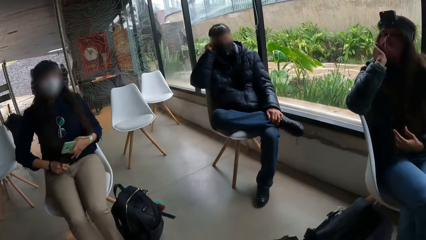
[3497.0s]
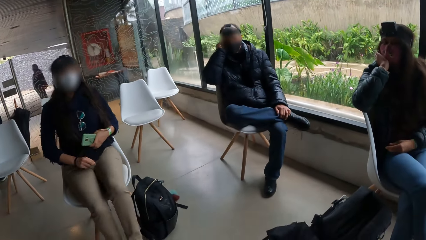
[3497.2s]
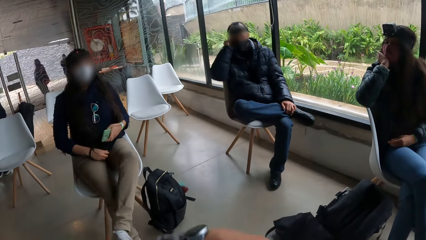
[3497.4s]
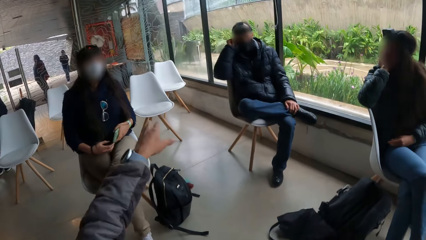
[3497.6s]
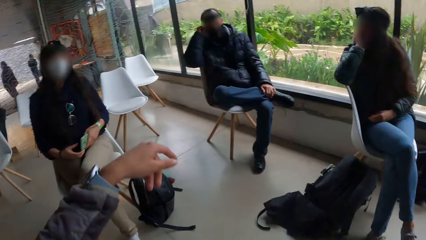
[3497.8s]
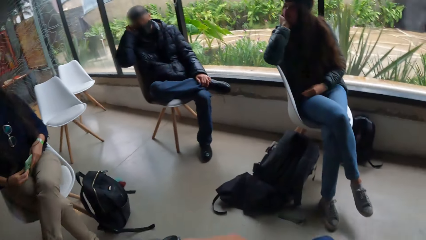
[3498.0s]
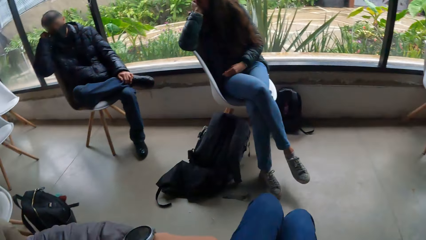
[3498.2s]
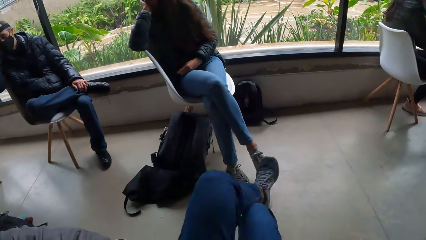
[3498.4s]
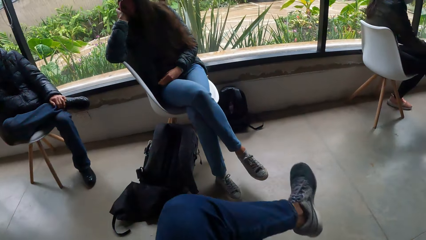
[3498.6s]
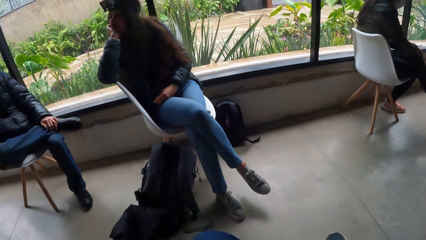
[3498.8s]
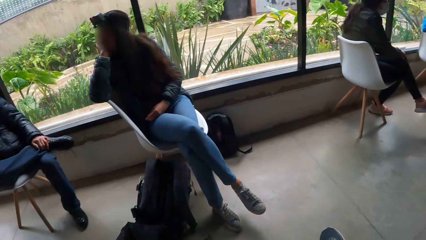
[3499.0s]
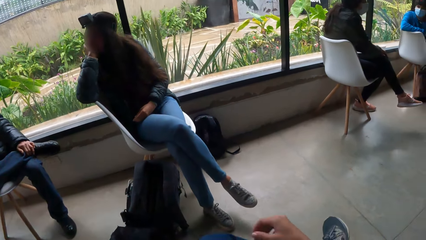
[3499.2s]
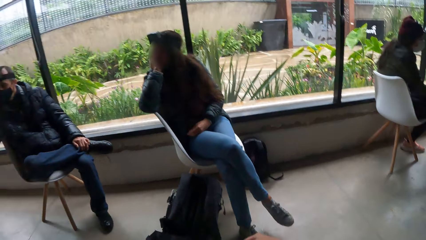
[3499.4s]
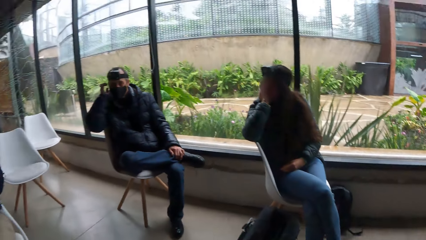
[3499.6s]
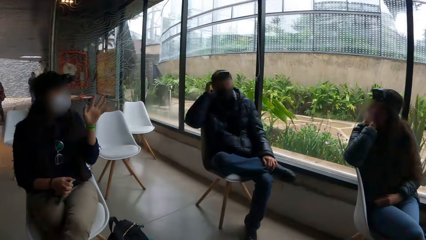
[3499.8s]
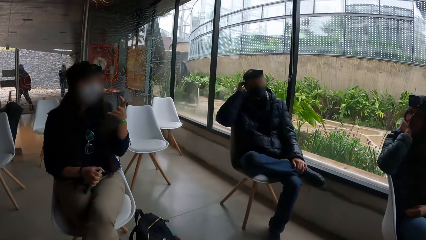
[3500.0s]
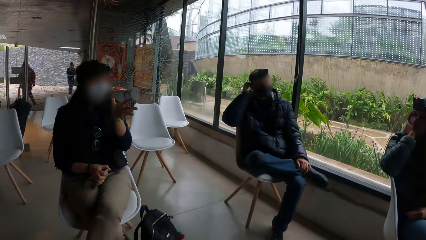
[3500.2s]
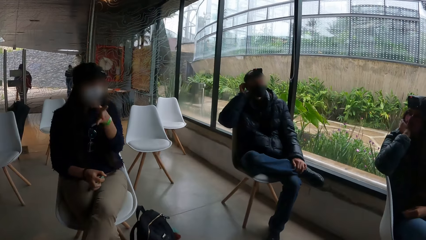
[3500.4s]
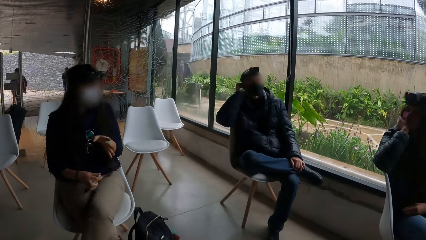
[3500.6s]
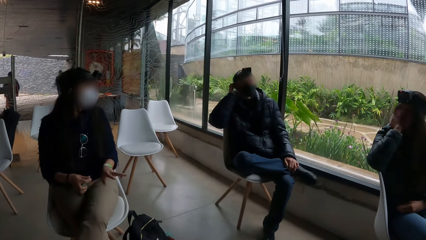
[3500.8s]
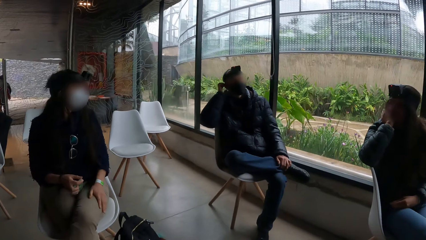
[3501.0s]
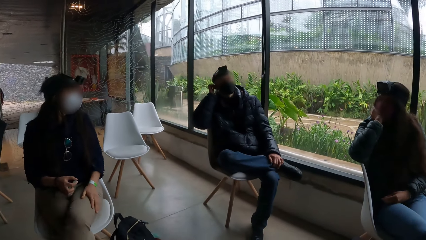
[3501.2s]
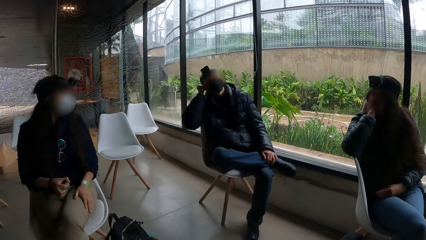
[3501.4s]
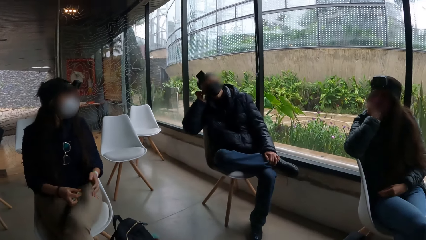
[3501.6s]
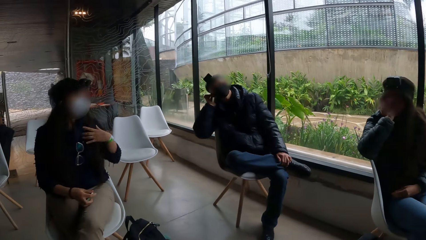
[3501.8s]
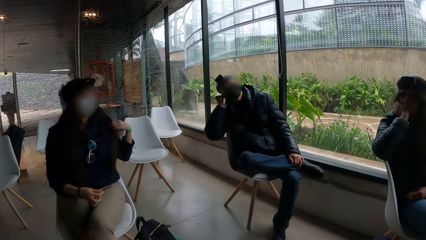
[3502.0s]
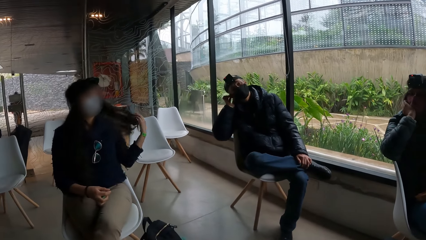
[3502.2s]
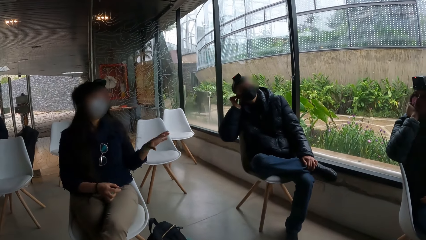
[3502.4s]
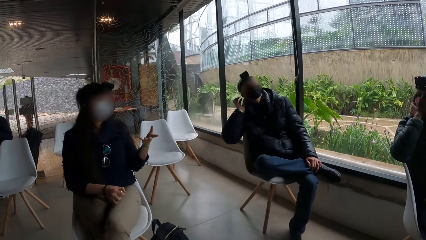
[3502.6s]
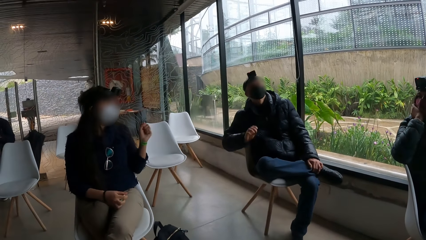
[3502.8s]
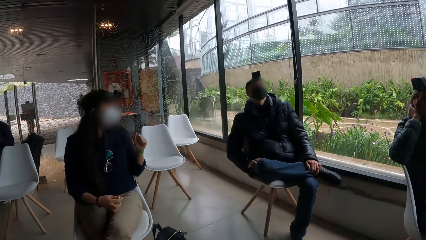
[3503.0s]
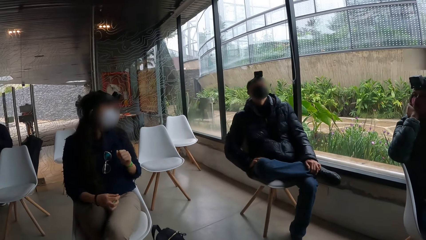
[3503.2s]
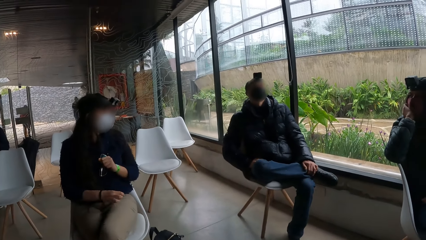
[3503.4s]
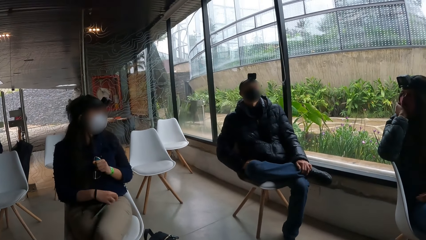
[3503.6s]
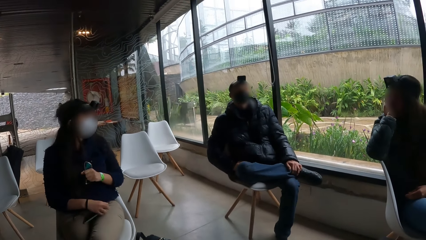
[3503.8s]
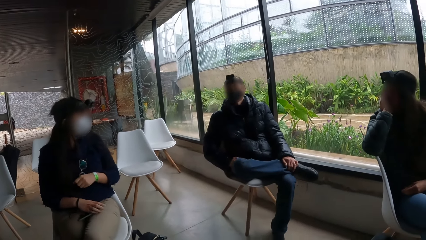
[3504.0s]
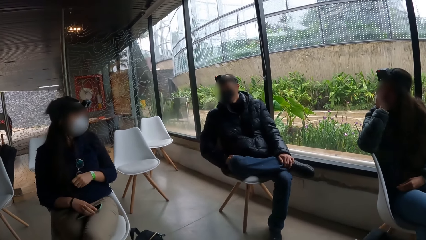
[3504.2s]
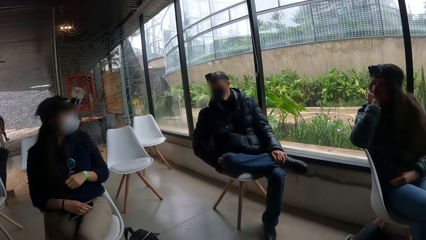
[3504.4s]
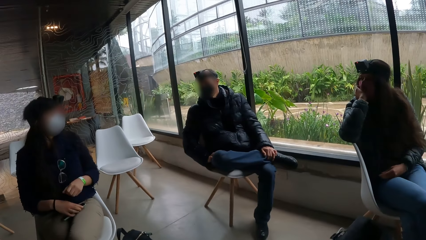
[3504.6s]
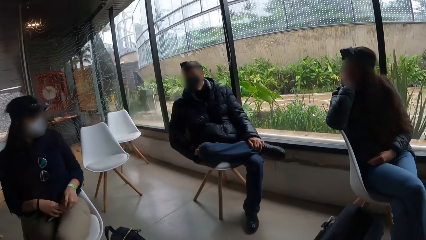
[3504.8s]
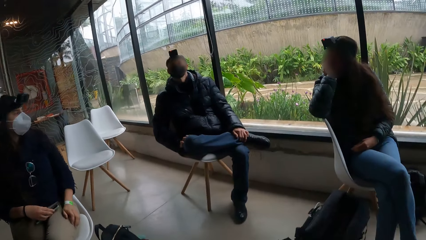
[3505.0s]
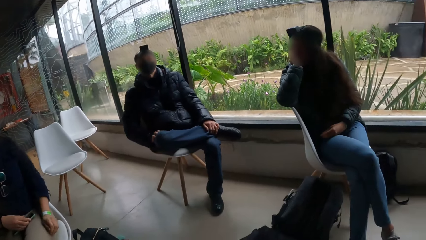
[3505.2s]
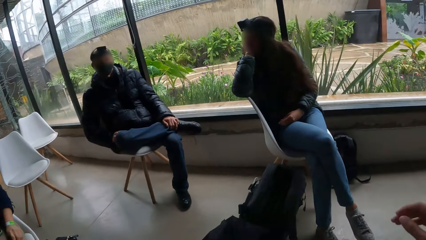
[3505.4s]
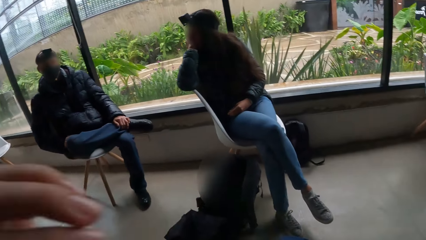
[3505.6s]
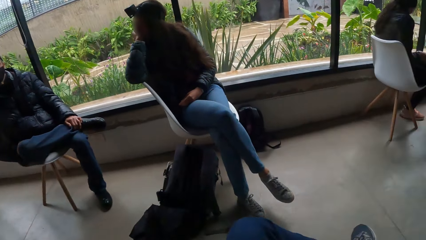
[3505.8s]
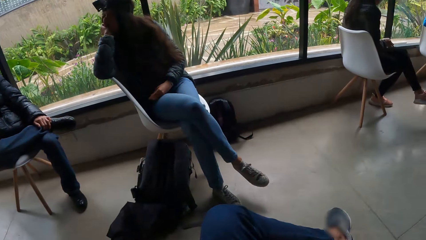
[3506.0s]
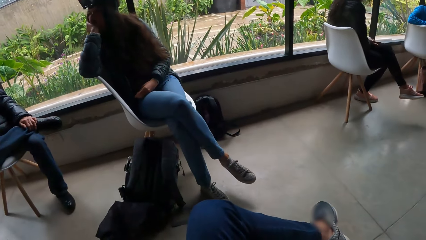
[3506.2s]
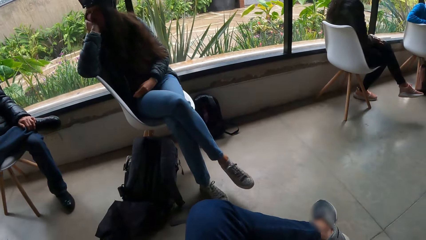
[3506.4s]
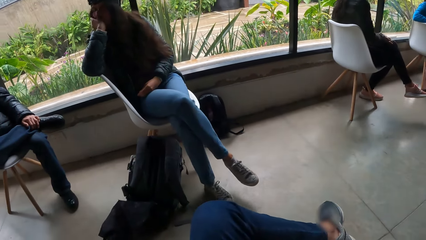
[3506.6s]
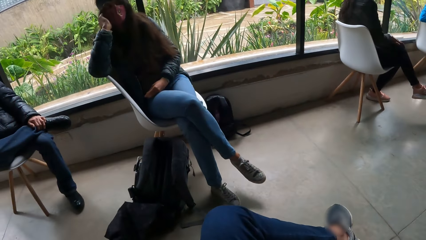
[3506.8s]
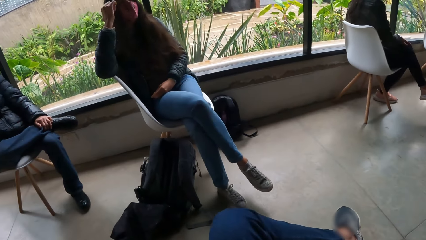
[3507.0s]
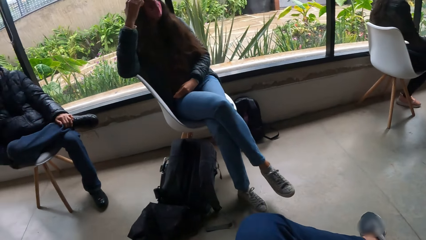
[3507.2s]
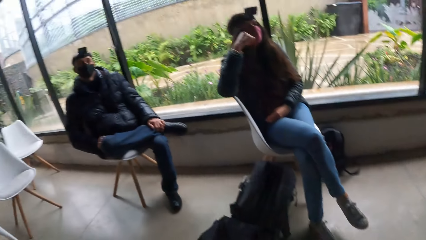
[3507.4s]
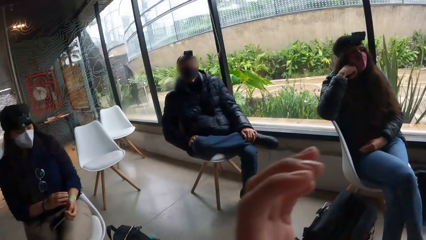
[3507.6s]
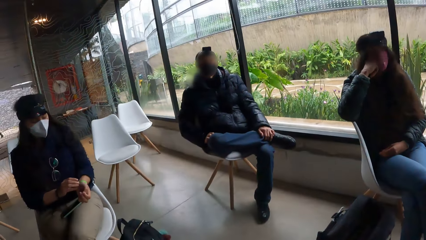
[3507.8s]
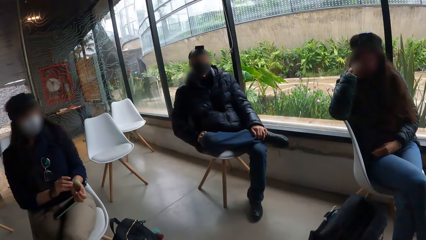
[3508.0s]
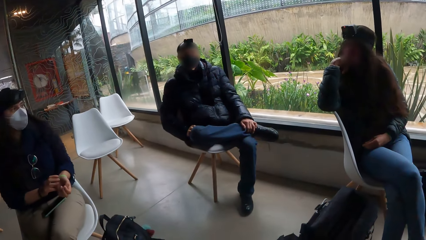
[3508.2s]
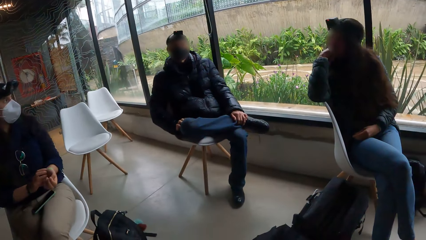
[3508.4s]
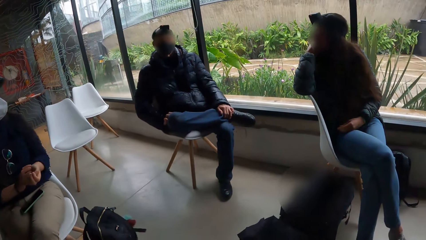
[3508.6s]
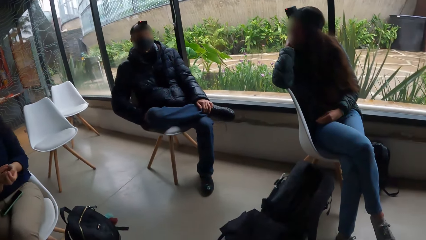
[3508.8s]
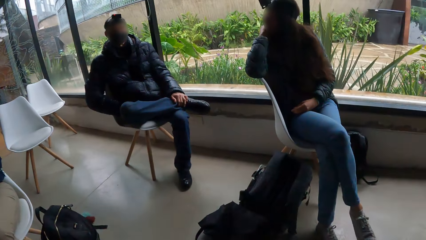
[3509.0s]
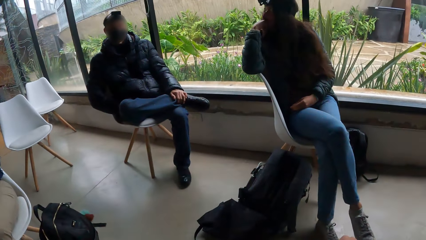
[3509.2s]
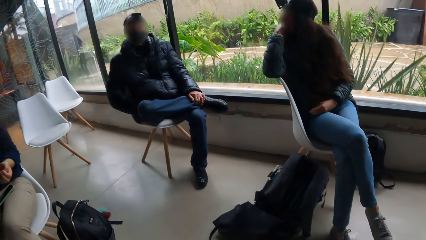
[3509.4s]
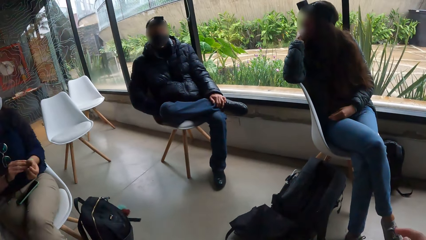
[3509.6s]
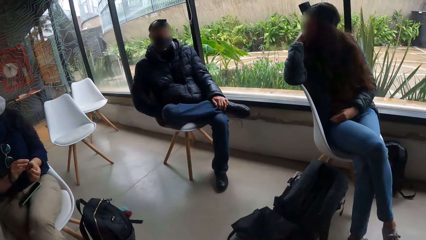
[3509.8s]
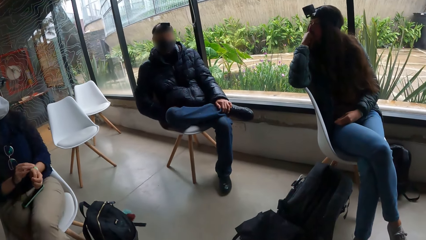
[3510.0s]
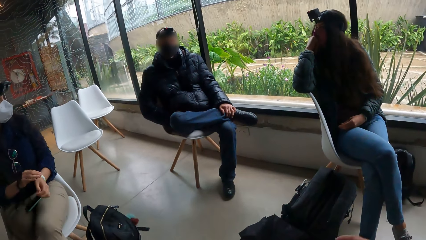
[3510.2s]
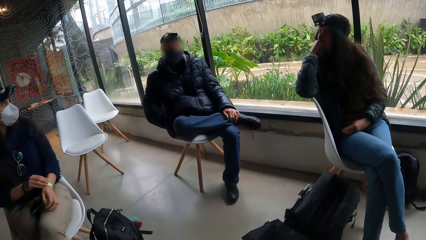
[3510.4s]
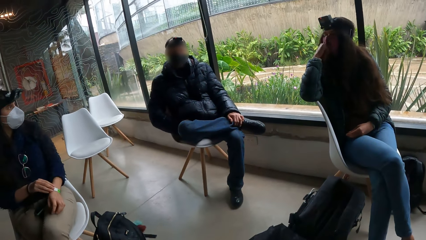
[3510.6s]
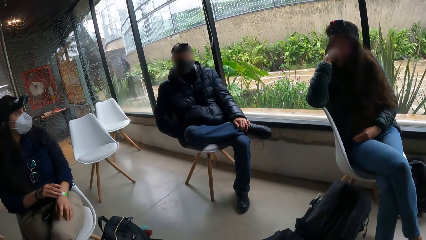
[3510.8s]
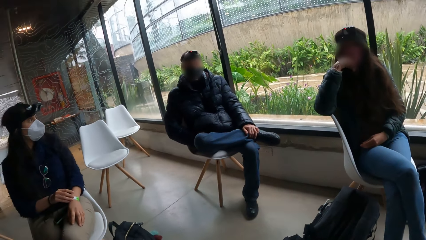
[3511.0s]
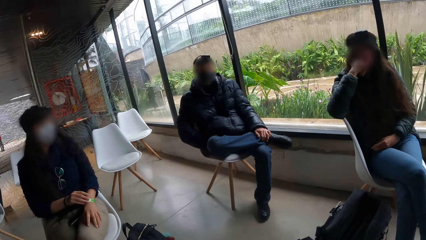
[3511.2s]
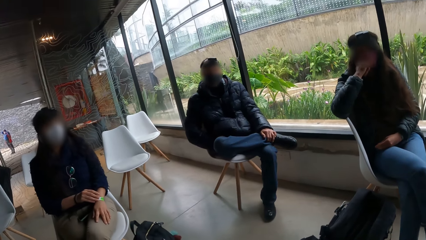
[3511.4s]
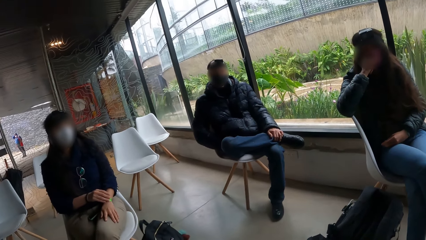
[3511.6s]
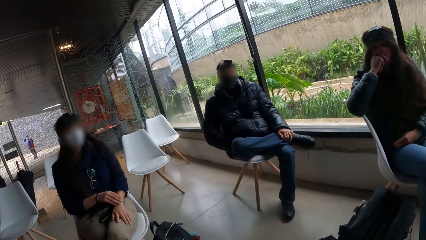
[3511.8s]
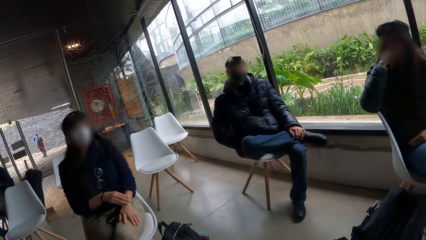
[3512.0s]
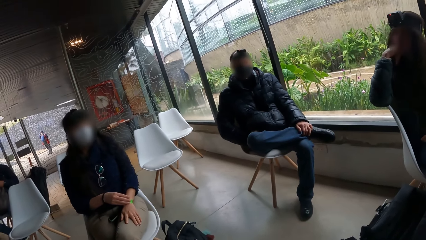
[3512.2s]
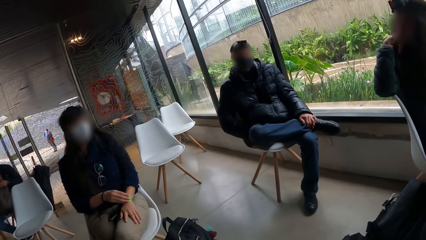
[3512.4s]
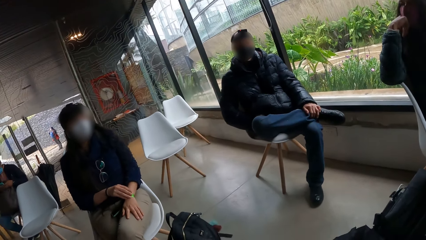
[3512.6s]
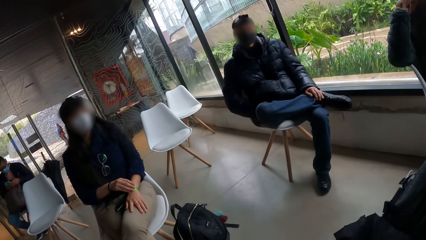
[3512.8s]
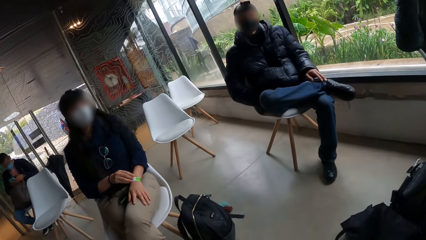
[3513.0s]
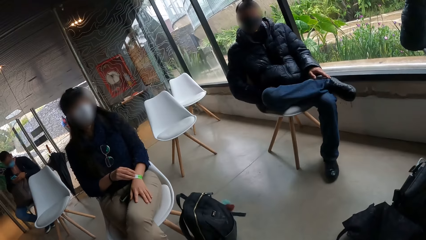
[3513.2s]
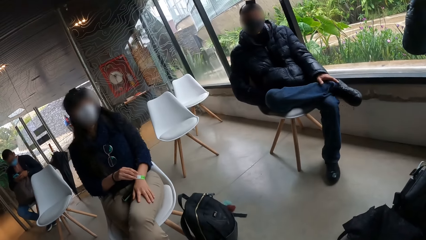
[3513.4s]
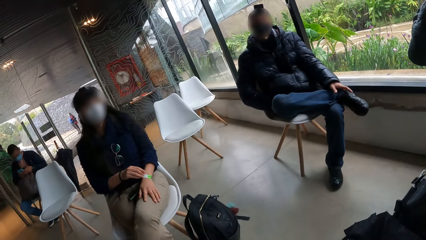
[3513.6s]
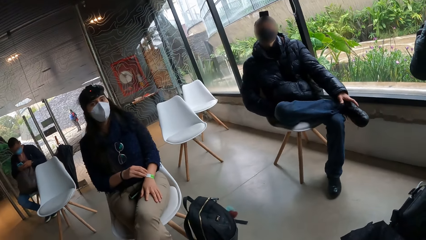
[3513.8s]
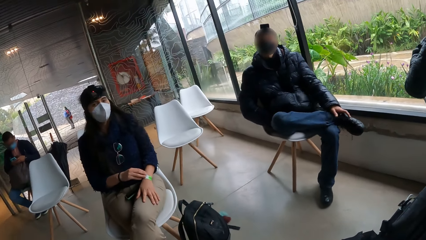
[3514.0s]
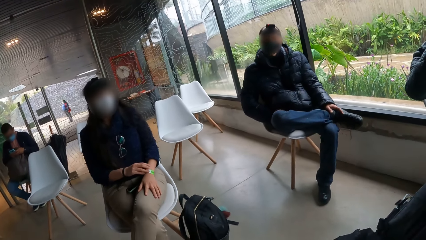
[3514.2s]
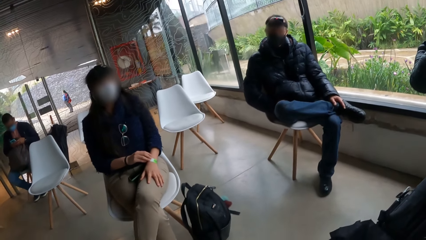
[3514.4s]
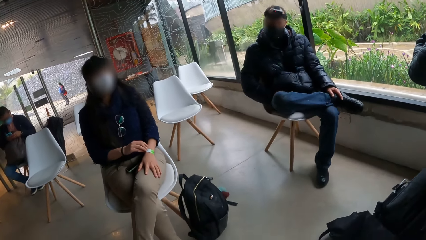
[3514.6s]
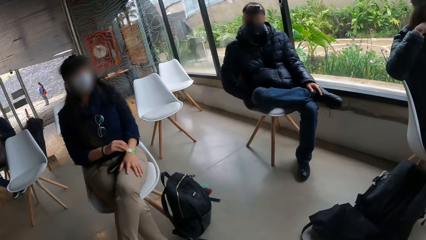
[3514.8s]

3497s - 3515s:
The camera wearer points with the hand. She crosses her left leg over her right leg. She interacts with a group of people. She looks at a woman. The woman flicks her hair with her left hand. The camera wearer looks at a man. A lady touches her phone with her right hand. The camera wearer looks around. She raises the hand. She looks around. She looks at another lady. She looks at the man.
